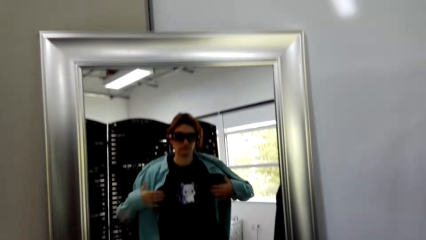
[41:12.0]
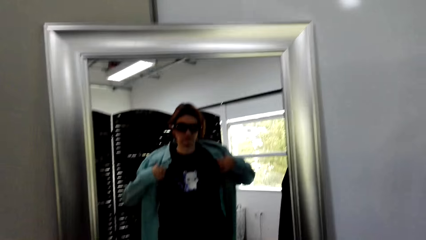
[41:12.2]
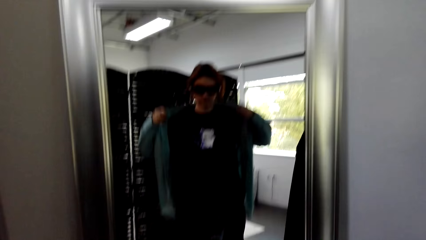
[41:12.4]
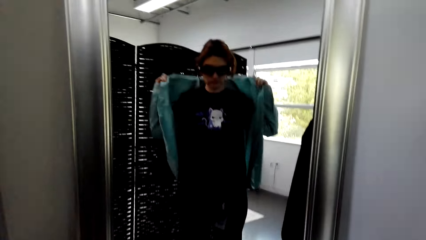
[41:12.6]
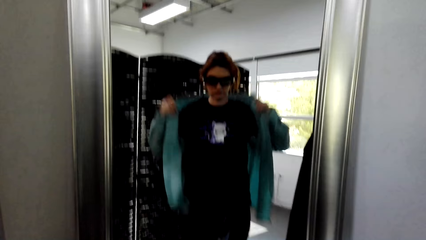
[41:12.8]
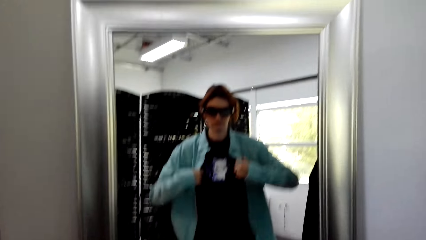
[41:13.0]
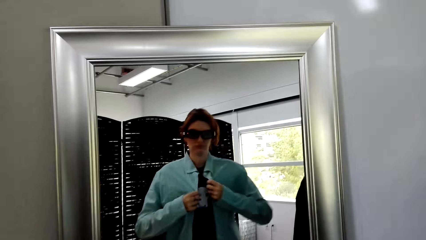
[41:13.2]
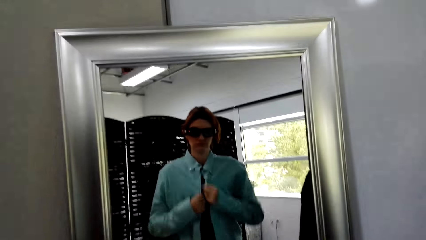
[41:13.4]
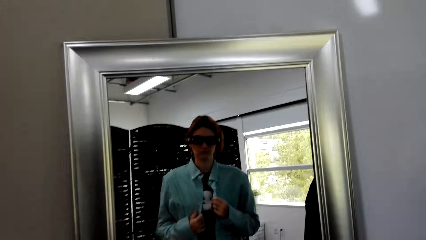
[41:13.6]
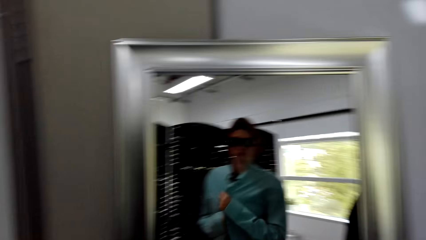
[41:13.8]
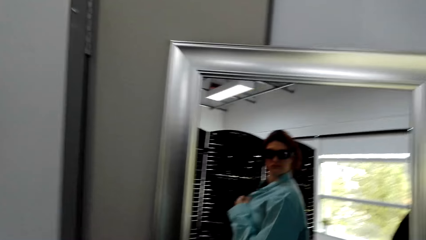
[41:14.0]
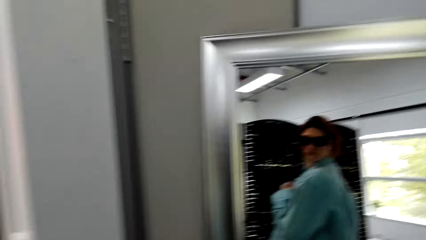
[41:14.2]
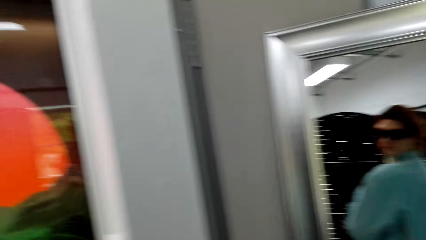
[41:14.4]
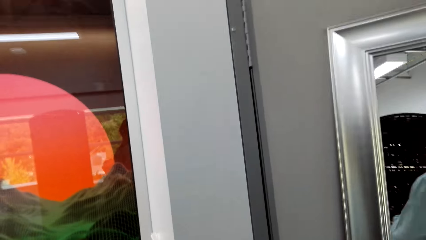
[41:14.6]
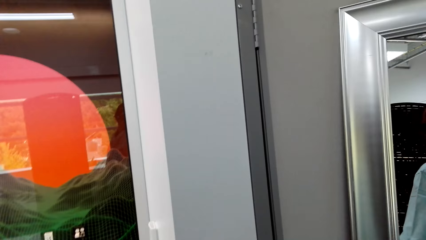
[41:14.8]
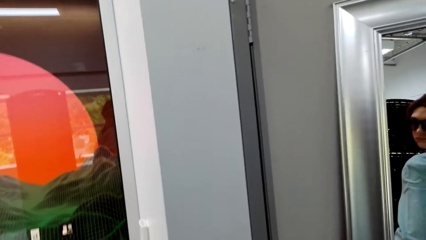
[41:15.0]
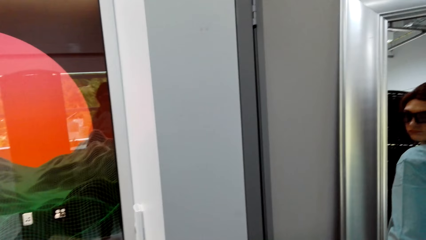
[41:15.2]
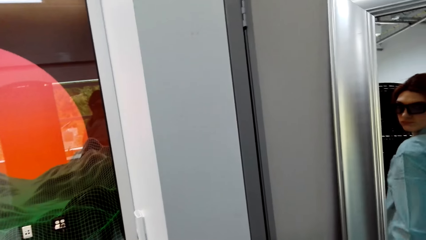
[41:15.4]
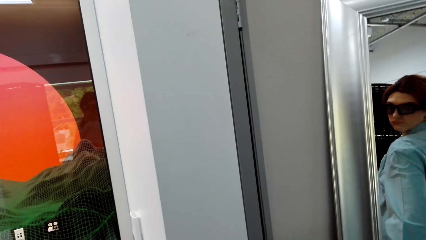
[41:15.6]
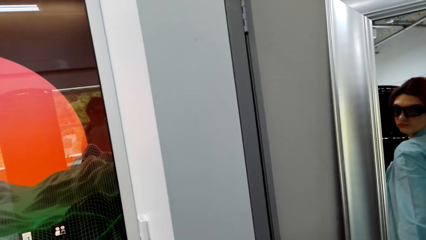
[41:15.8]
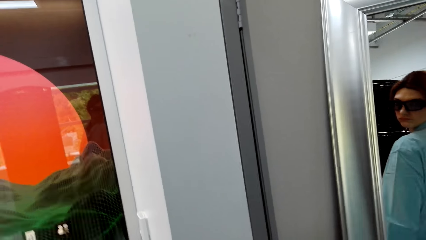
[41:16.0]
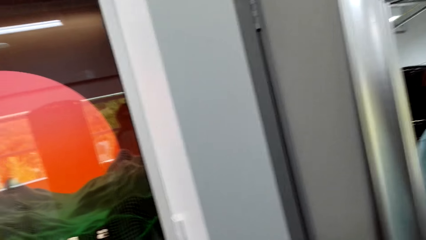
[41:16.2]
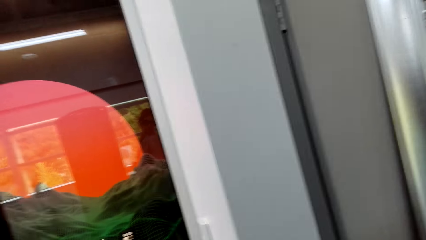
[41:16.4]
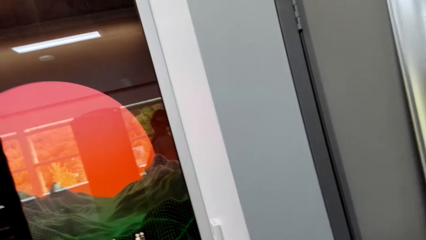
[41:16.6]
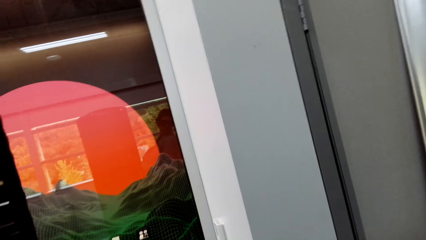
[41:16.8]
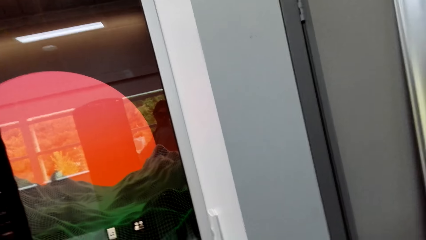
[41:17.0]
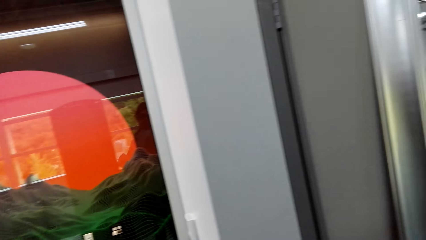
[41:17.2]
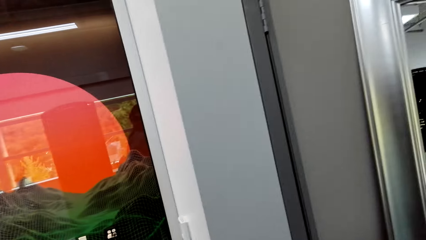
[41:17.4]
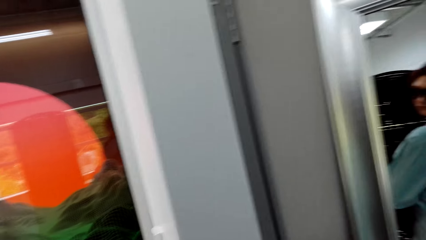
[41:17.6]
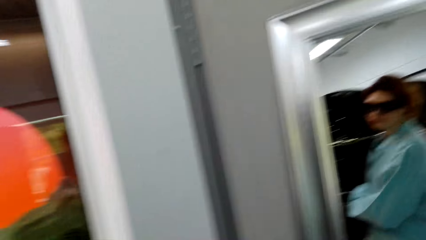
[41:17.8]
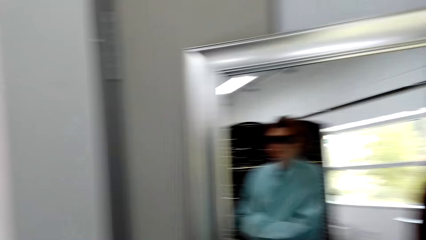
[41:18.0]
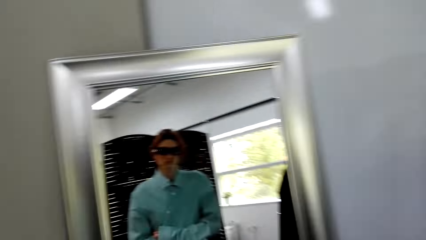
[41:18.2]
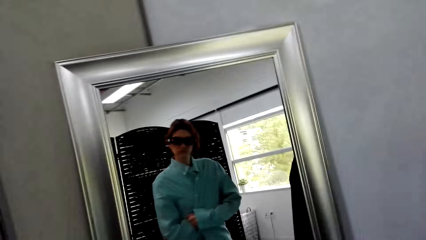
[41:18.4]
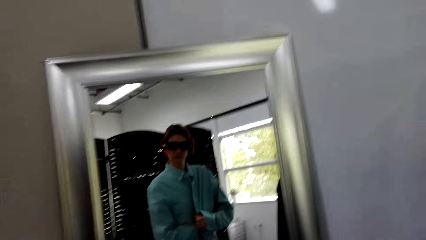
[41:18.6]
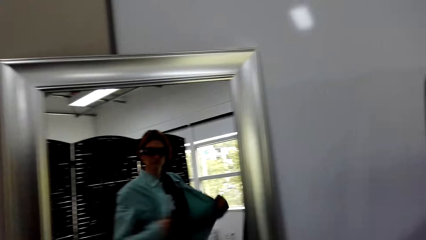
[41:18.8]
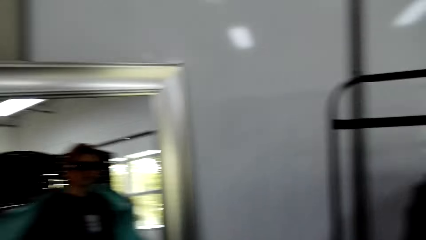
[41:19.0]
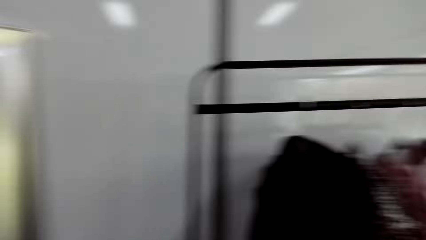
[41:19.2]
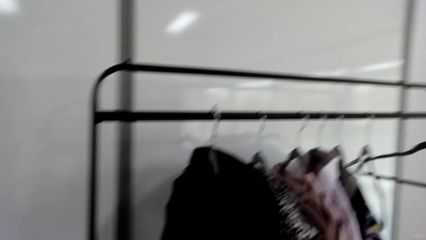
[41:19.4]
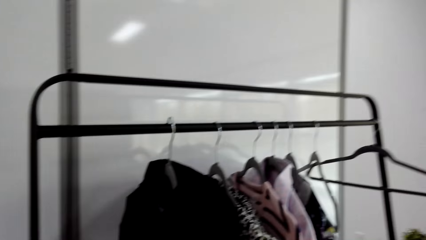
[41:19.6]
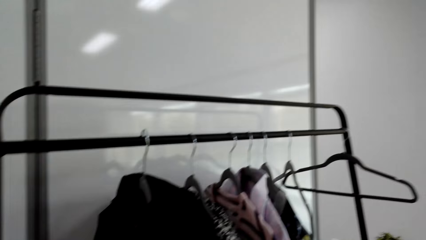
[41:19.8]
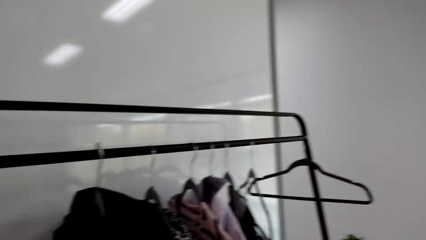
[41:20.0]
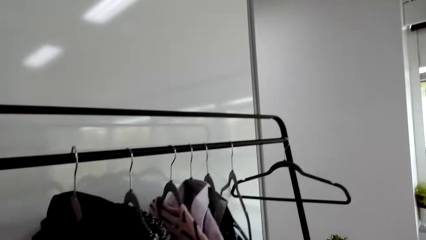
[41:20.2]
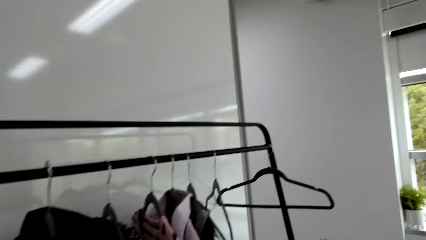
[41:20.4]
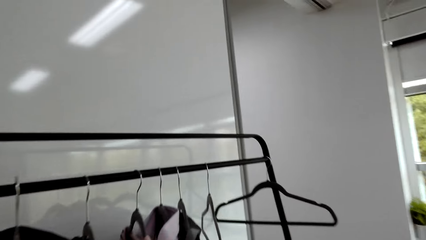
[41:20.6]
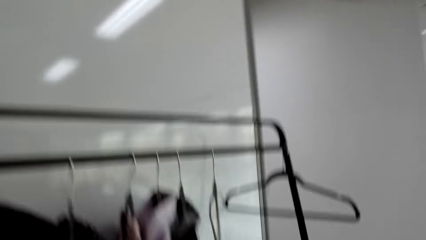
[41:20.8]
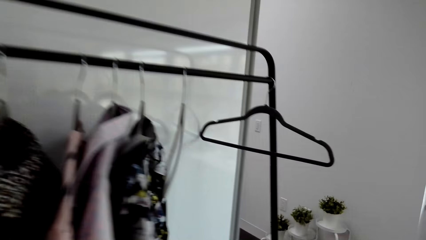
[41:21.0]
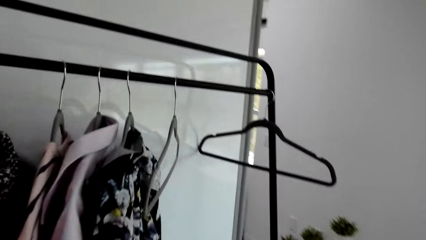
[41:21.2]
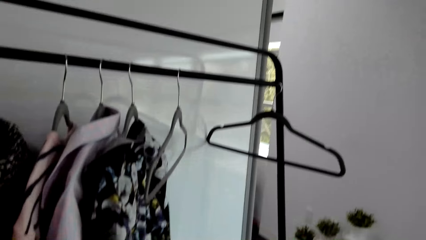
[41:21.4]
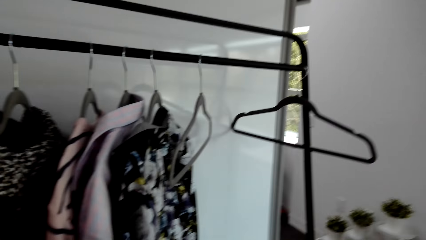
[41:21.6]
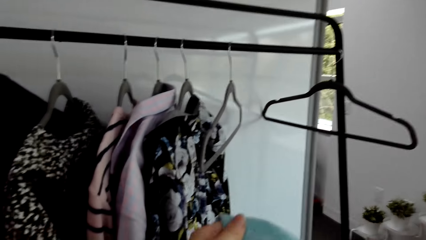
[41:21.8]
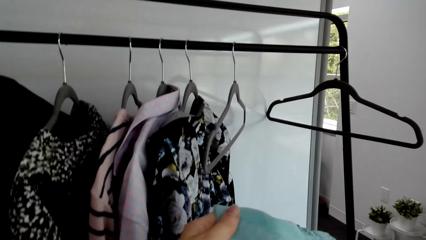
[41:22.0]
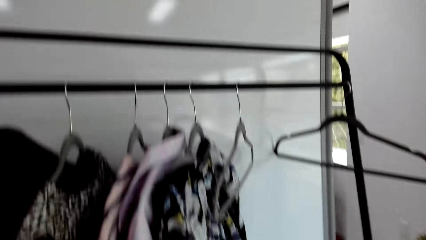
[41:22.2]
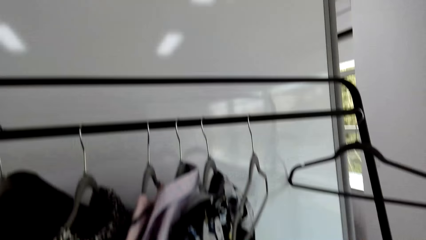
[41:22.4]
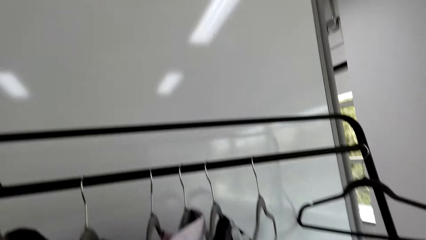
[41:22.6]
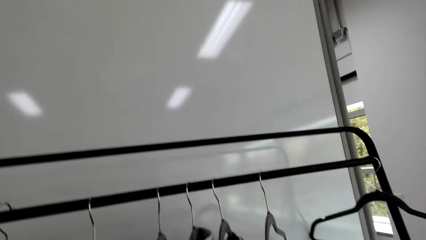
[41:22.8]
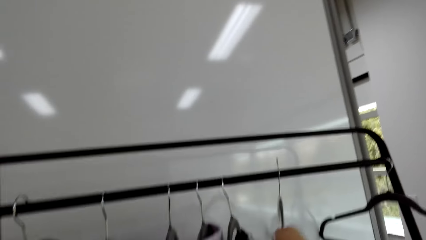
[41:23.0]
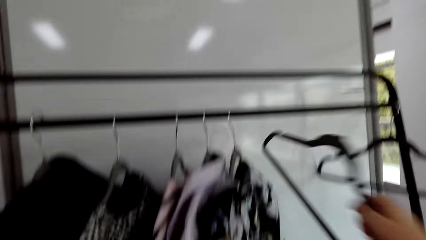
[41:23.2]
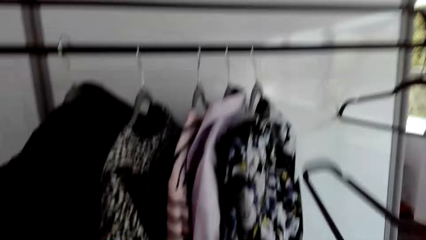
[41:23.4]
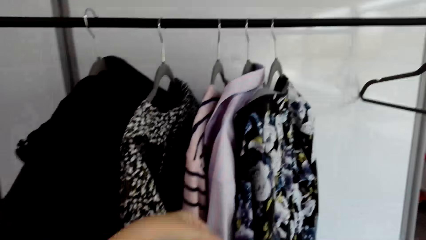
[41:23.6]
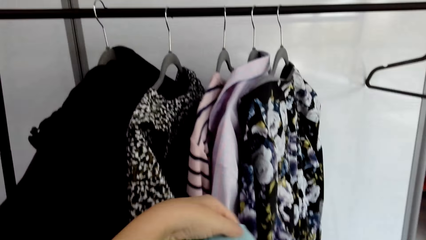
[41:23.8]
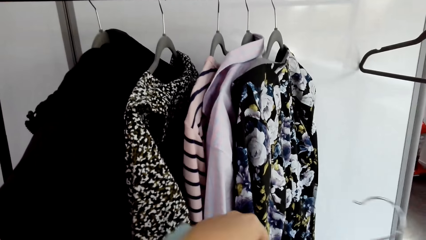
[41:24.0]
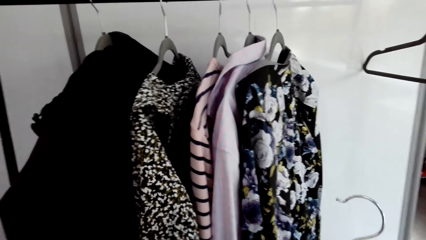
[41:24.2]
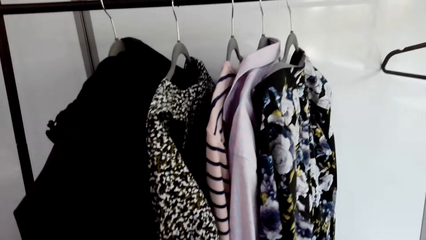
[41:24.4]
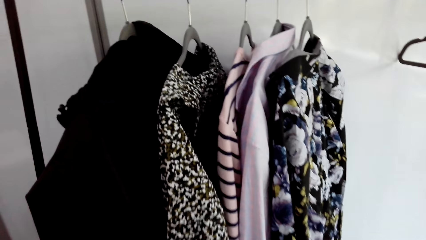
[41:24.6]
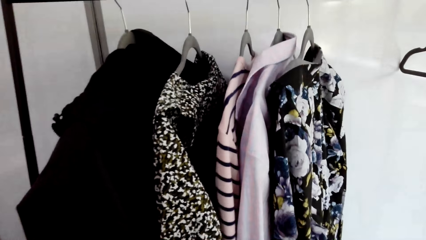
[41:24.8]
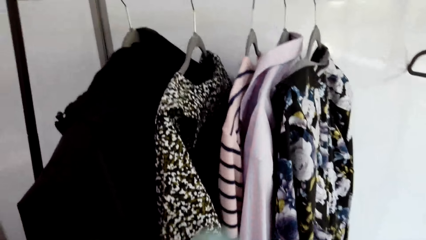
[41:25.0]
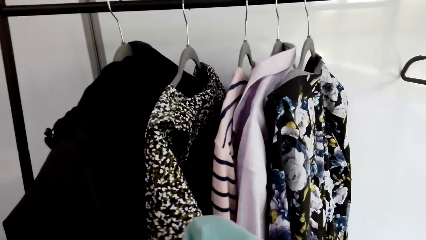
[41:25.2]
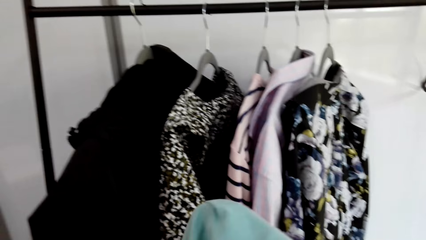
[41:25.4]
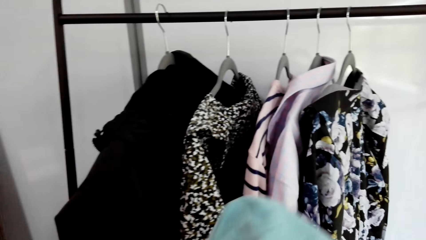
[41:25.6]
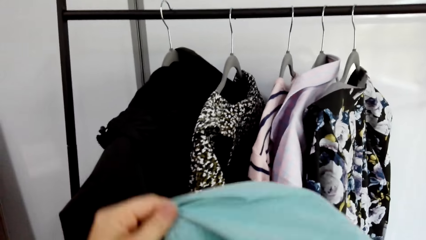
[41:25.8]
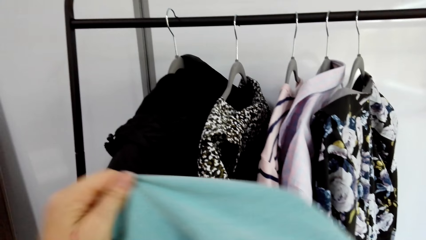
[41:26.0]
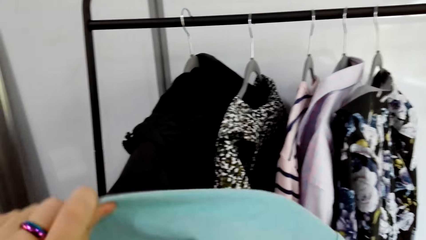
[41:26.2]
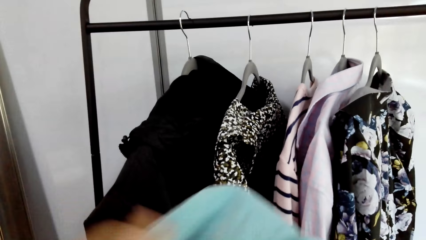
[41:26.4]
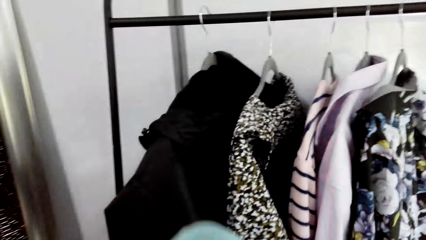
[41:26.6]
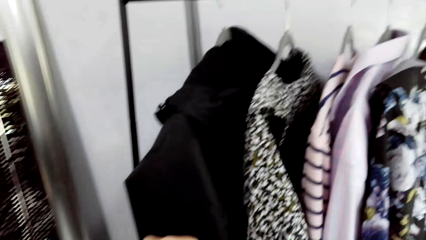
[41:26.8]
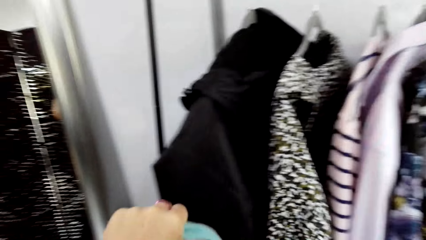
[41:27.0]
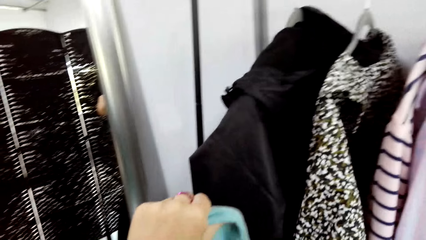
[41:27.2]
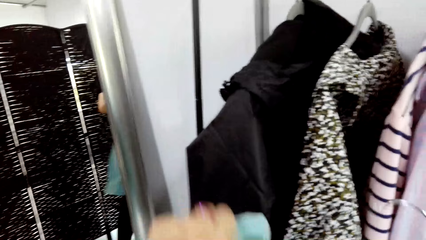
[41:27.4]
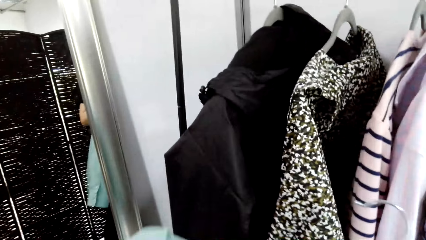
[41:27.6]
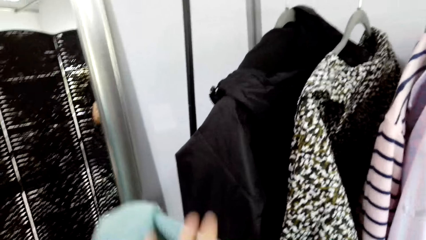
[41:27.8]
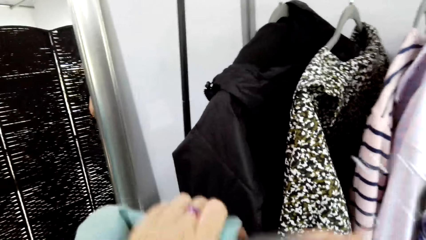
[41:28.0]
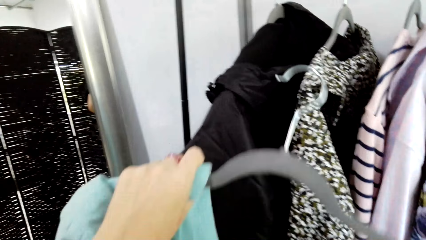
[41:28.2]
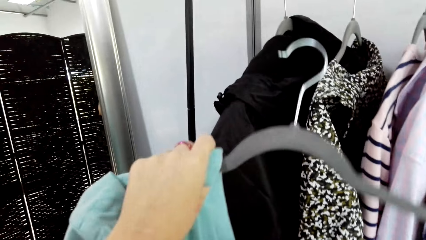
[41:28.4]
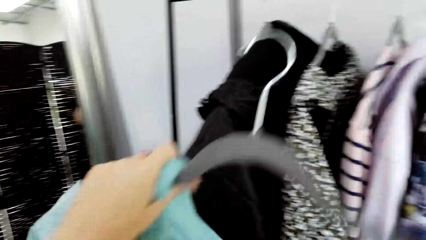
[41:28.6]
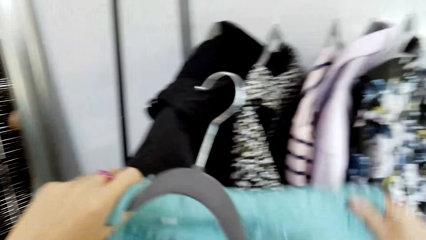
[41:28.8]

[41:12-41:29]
The camera wearer looks at herself on the mirror. She removes the blue blouse. She turns around. She holds the blue blouse and grabs a hanger on the hanger stand. She hangs the blue blouse back on the hanger.
